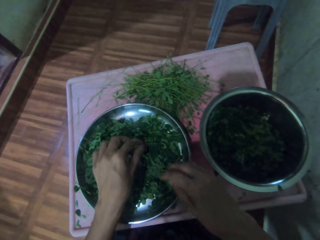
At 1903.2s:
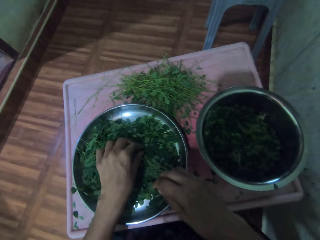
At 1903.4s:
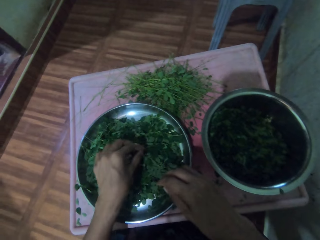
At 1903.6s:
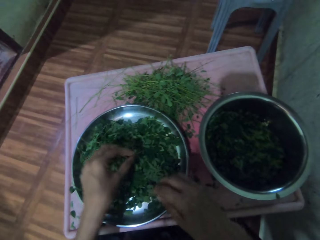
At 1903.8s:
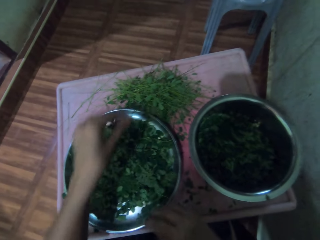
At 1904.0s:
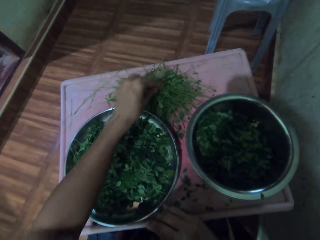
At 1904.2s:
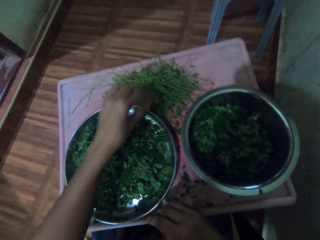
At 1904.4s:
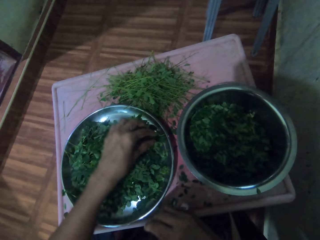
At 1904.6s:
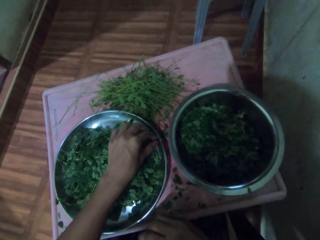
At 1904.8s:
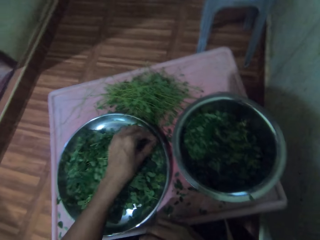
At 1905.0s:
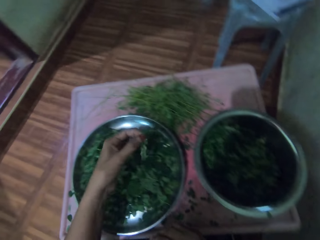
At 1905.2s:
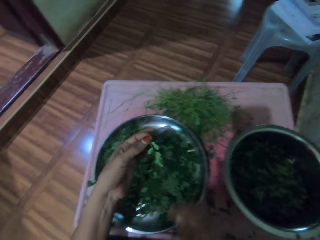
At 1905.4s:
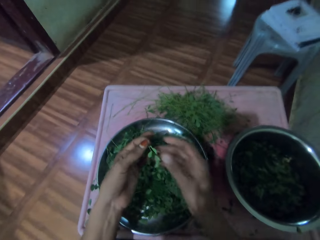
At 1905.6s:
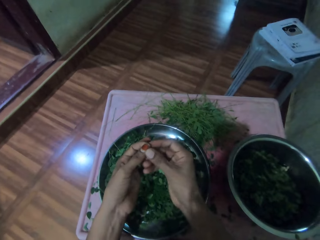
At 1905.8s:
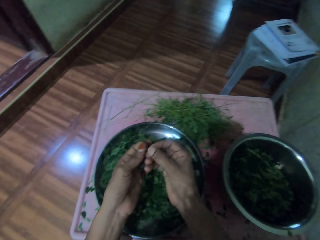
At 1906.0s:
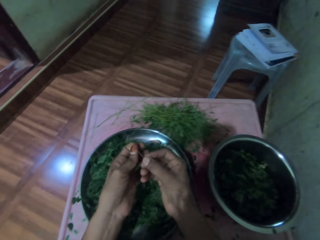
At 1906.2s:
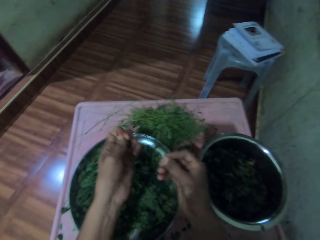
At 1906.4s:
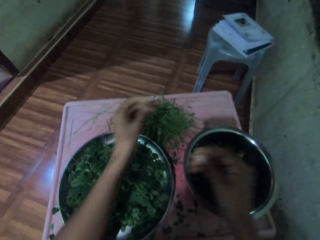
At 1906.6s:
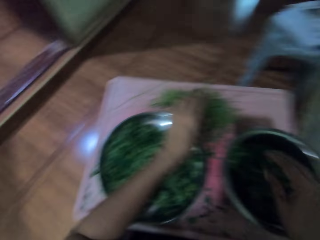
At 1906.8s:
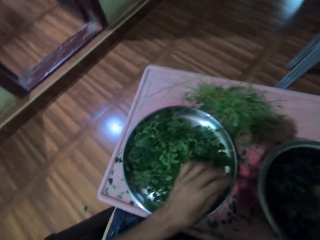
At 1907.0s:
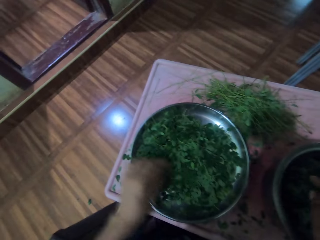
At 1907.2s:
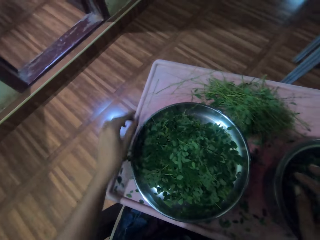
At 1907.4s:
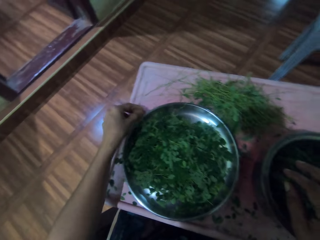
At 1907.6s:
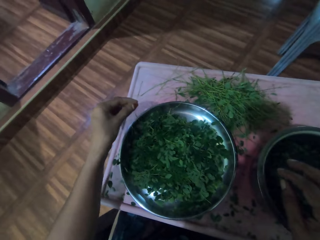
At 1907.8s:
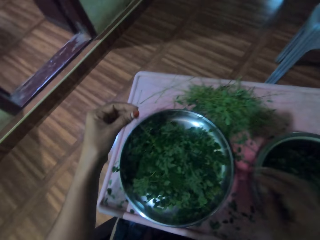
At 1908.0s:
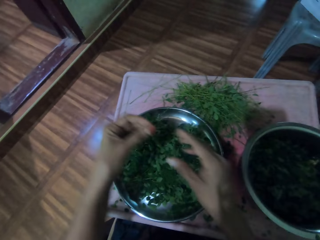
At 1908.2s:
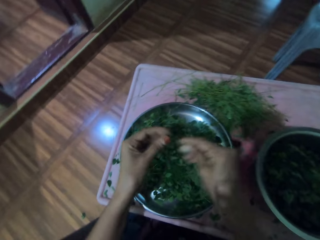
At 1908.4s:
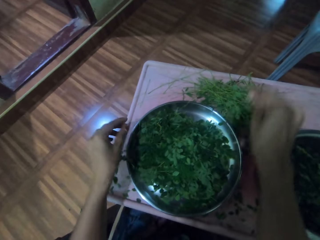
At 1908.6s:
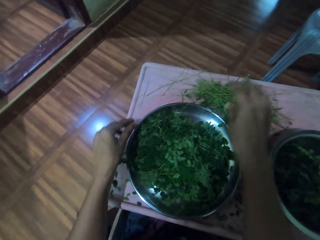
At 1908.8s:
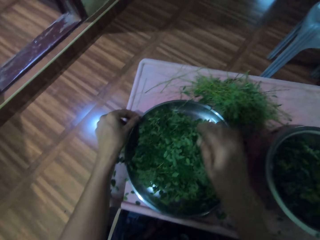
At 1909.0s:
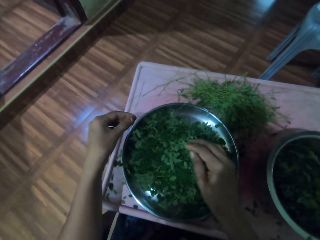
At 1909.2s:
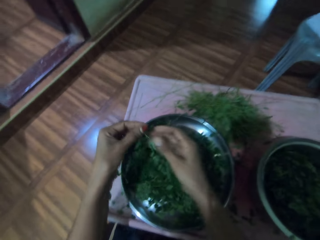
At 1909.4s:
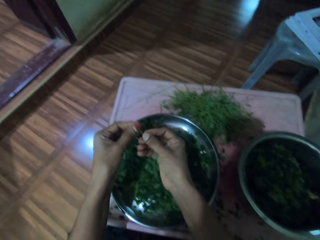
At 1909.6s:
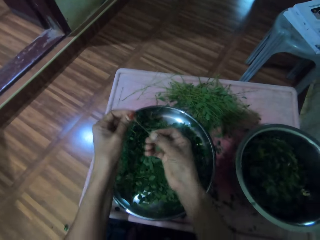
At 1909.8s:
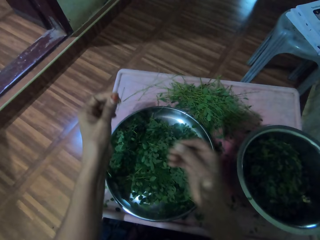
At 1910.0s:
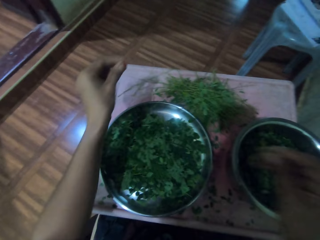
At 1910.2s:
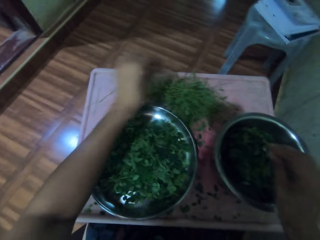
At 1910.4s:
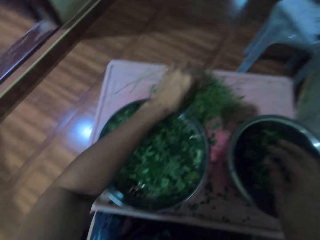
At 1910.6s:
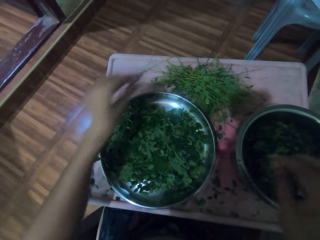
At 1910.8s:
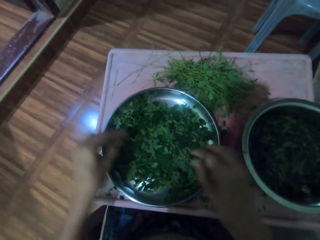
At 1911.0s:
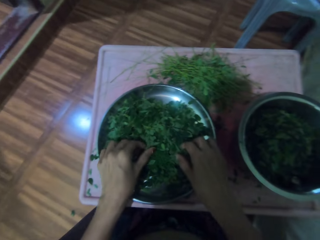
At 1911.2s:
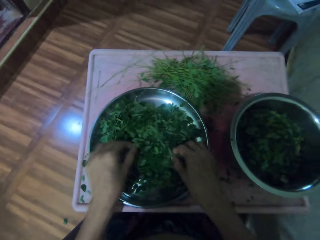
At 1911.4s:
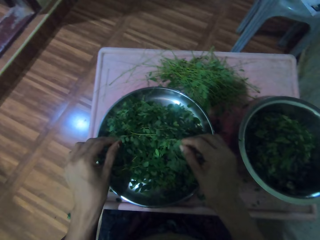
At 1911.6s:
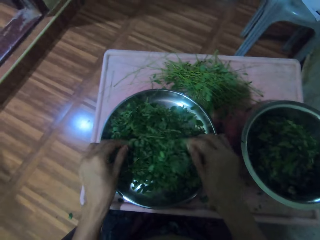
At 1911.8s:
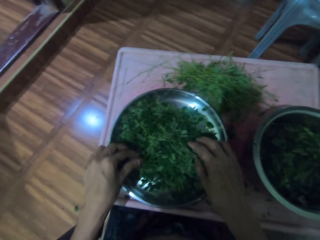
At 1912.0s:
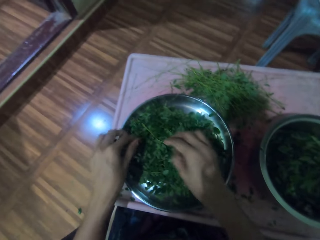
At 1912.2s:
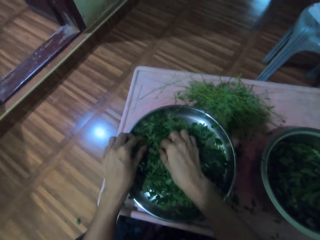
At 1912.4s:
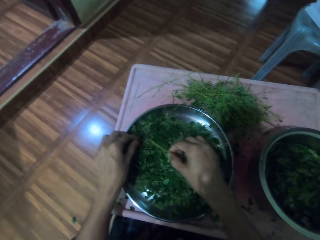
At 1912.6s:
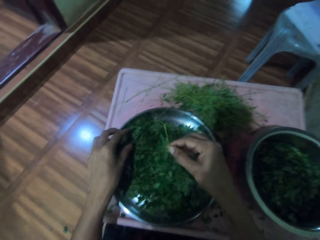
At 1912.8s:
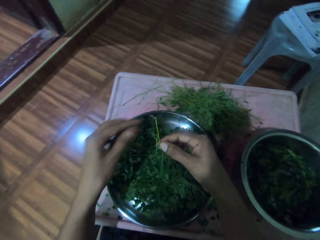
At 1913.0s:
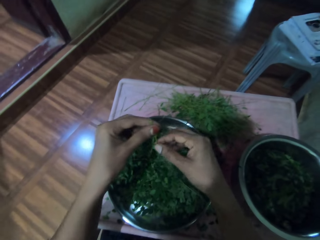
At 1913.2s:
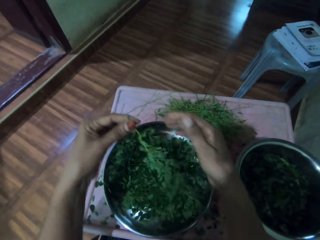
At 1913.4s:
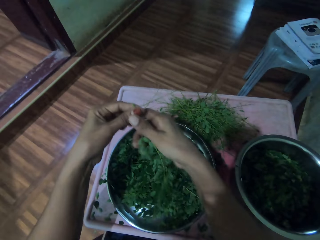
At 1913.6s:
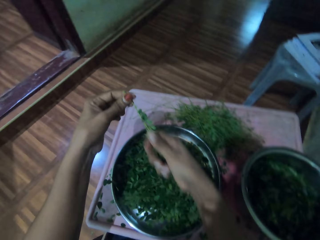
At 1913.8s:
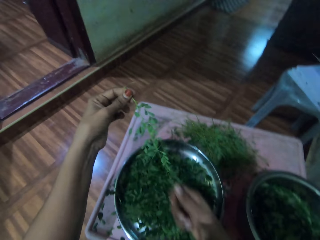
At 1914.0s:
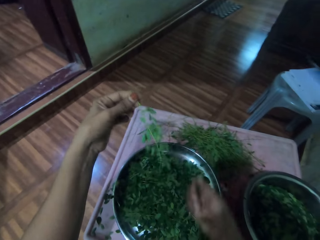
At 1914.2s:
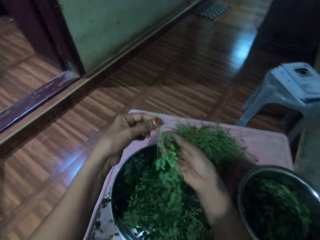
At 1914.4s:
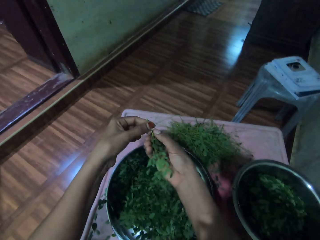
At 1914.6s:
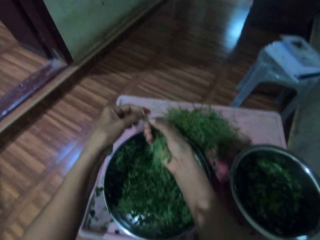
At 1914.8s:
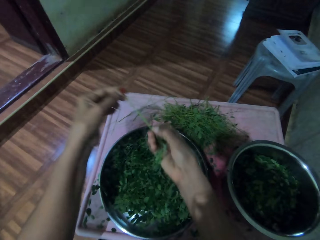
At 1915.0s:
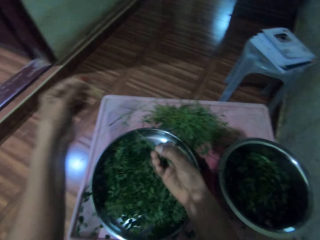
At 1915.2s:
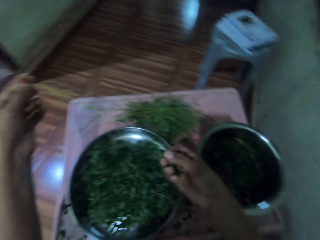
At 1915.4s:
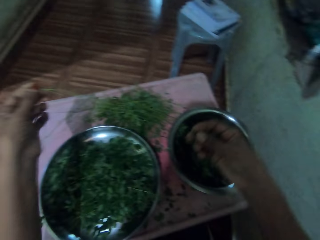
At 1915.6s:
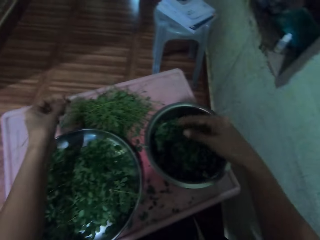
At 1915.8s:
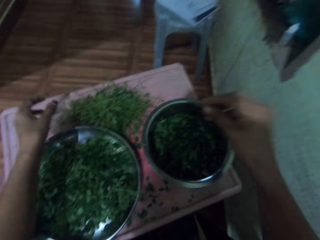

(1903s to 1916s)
The camera wearer throws a vegetable. He drops the stalks. He picks a plant with his left hand. He removes the vegetables from the stalk with his right hand. He drops the stalk on the table with his left hand. He drops the vegetables in the basin. He picks a plant with his left hand. He drops down the stem with his right hand. He picks a plant with his left hand. He peels the leaves with his right hand. He drops down the stem with his left hand. He picks the vegetables or plants from the tray with both hands. He drops down the plants with his right hand. He picks the plants with his right hand. He removes the vegetables from the stalk with his right hand.

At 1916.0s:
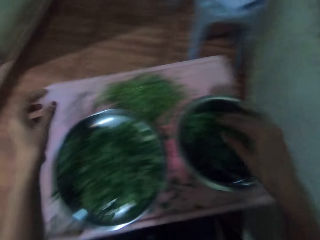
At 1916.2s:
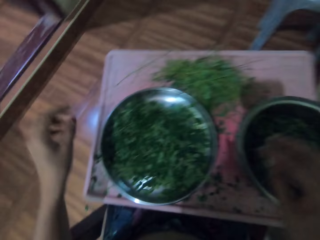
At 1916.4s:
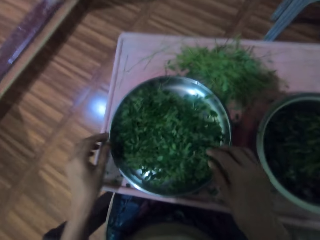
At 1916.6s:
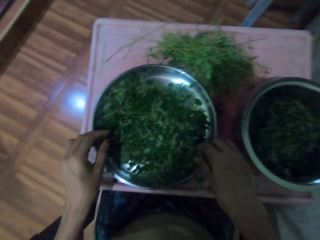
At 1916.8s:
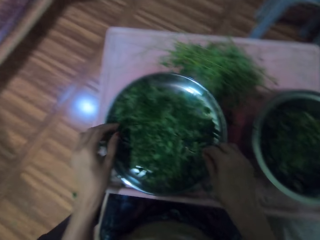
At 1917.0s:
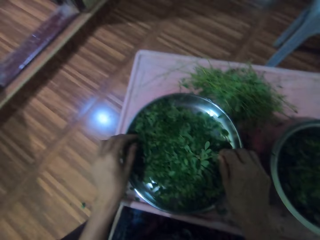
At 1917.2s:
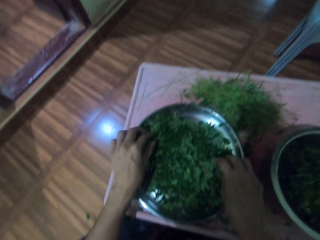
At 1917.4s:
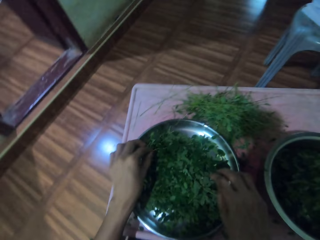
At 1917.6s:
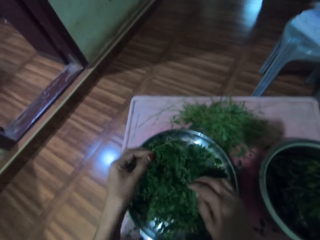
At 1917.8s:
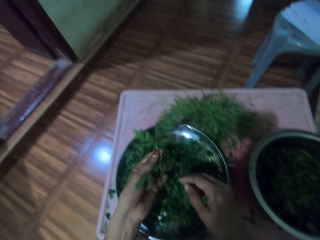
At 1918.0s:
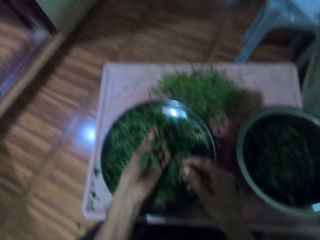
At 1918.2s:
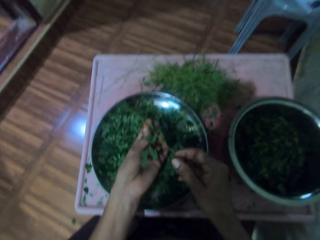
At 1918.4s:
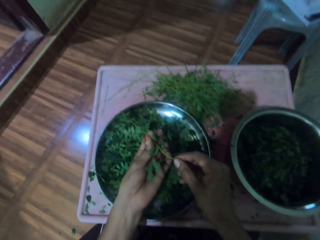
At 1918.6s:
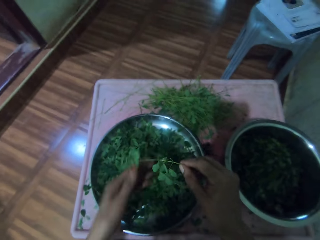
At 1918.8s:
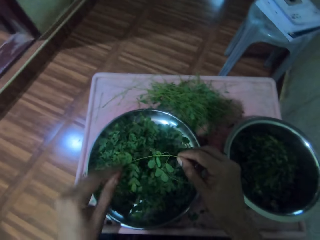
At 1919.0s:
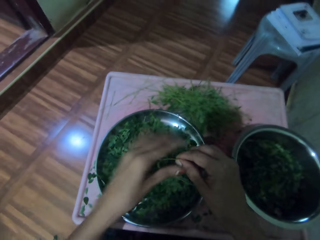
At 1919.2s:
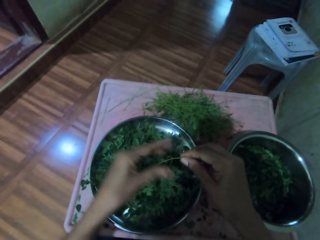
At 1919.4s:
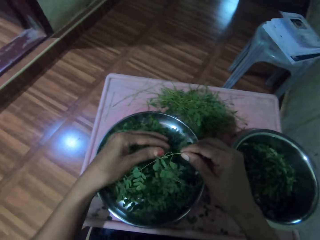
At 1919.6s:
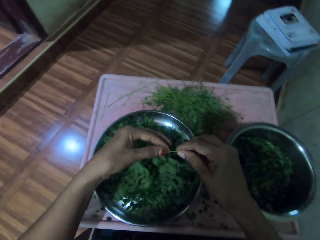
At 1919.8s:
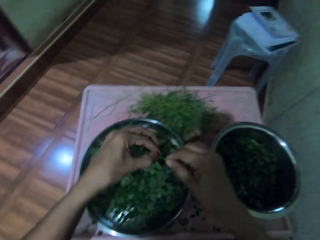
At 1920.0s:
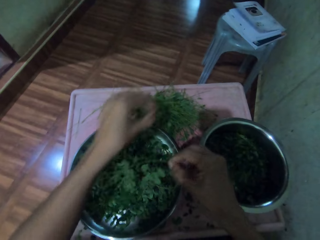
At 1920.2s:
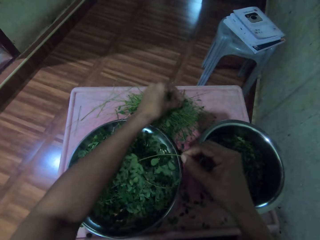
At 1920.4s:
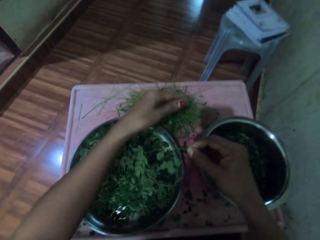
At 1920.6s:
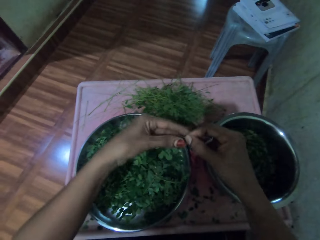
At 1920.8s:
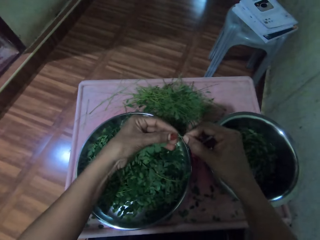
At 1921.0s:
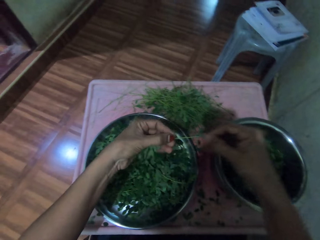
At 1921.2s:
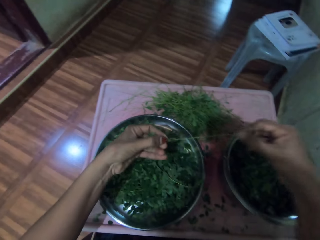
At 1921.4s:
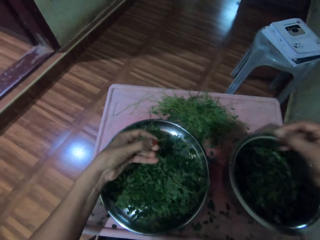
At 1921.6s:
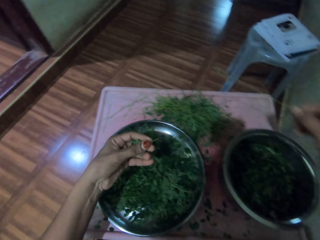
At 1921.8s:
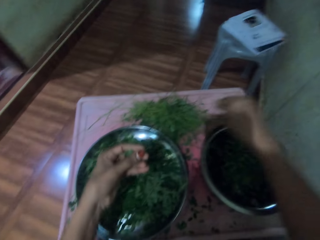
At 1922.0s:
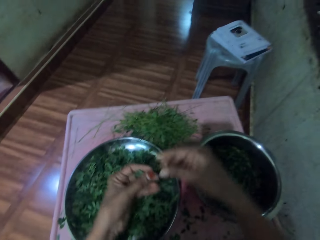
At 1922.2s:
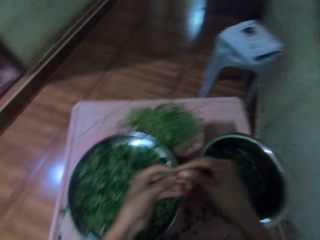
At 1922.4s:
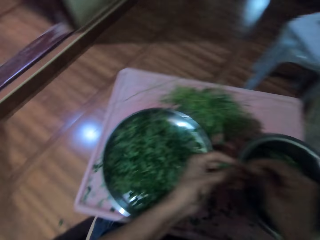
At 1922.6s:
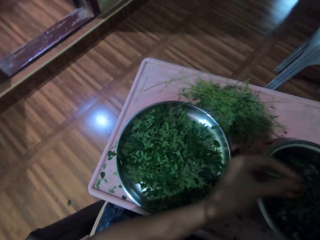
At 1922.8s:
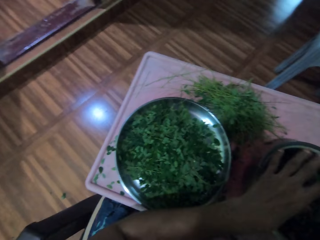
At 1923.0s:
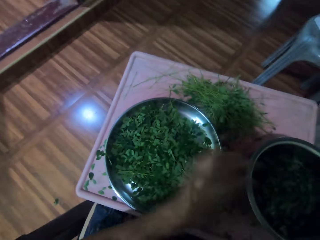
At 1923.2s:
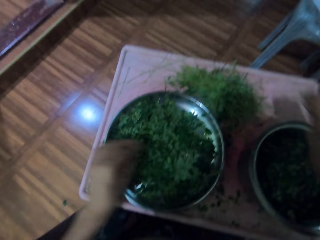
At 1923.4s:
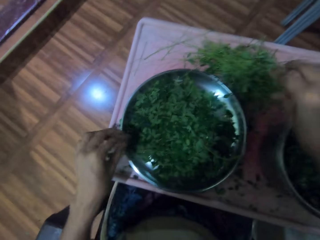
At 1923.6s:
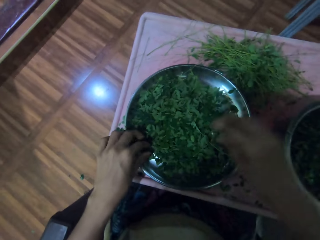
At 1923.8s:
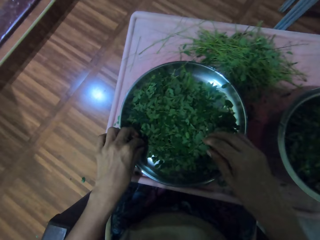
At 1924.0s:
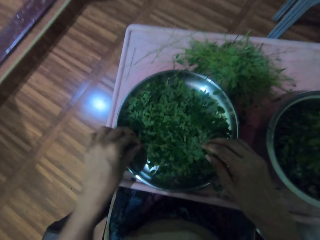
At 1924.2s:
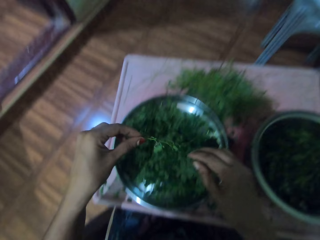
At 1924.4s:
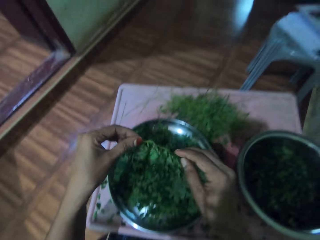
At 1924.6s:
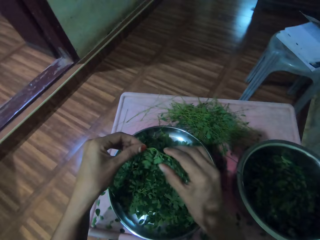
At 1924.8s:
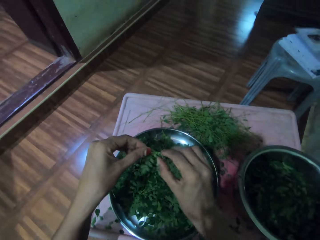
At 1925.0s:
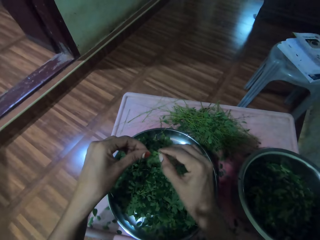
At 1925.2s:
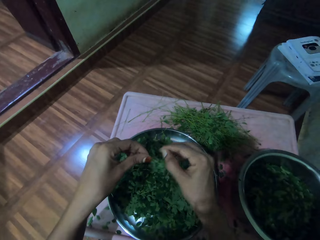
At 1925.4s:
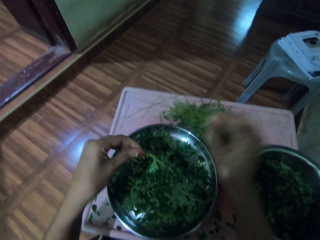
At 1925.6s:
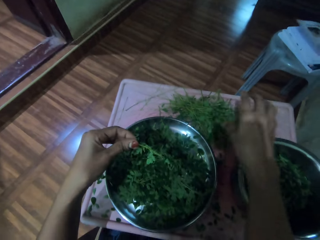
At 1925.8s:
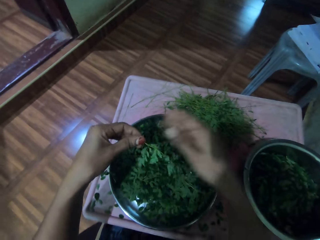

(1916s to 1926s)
The camera wearer drops the stalk on the table. He drops the vegetables in the basin with his right hand. He picks the vegetables or plants from the tray with his left hand. He removes a plant with his left hand. He removes the vegetables from the stalk. He drops the stalk on the table with his right hand. He puts the vegetables in the basin with both hands. He picks the vegetables from the tray with his left hand.
